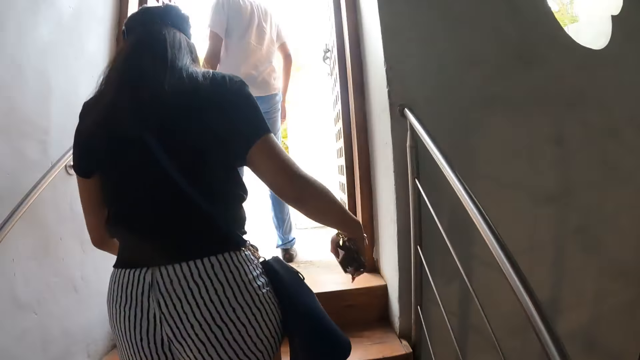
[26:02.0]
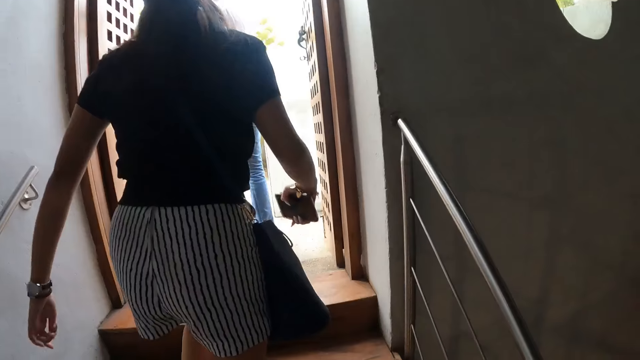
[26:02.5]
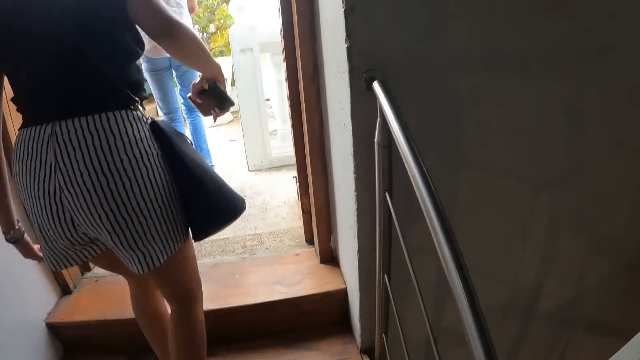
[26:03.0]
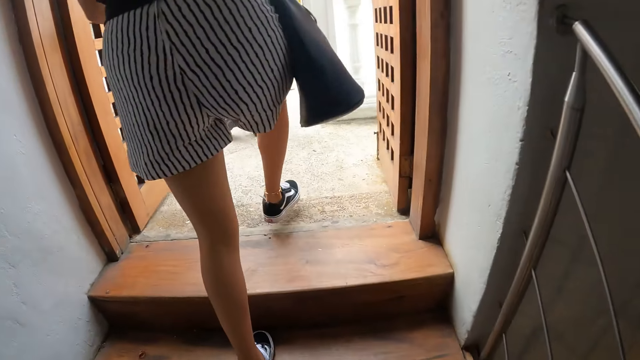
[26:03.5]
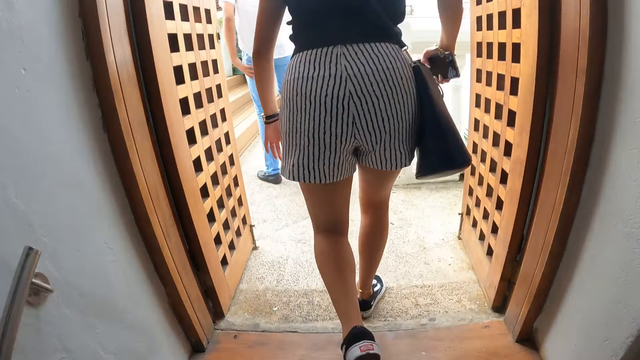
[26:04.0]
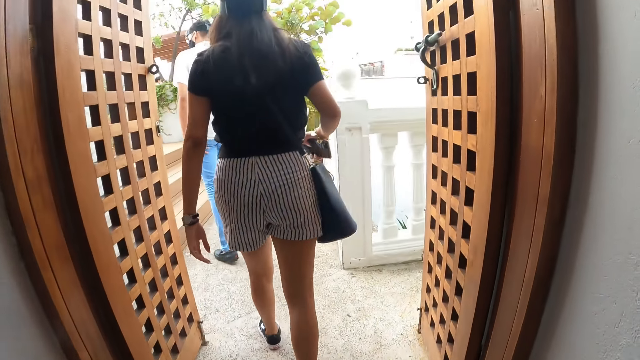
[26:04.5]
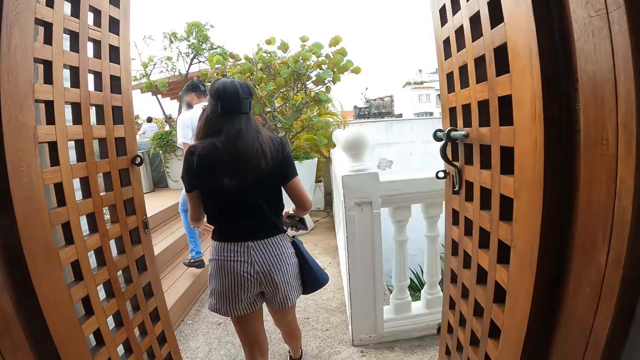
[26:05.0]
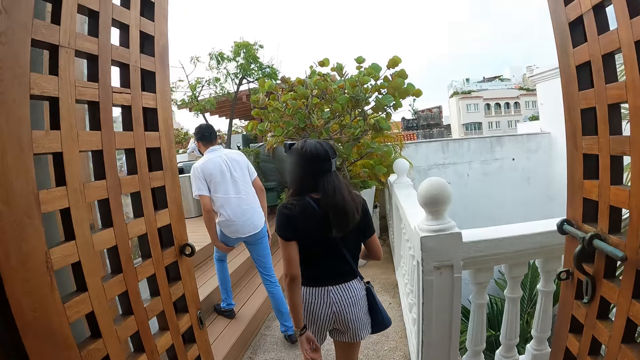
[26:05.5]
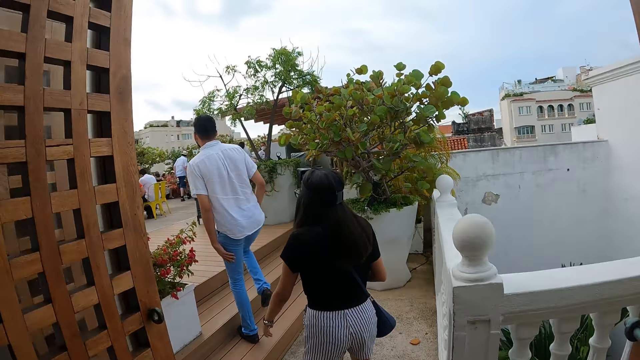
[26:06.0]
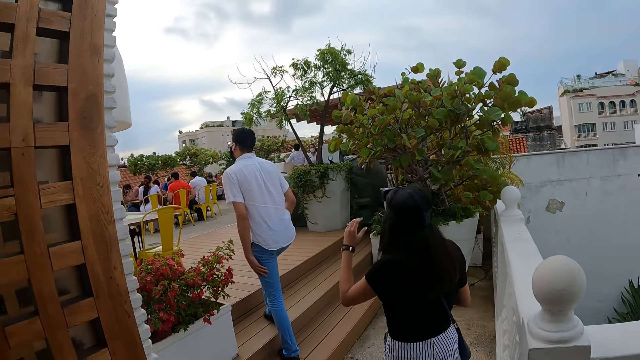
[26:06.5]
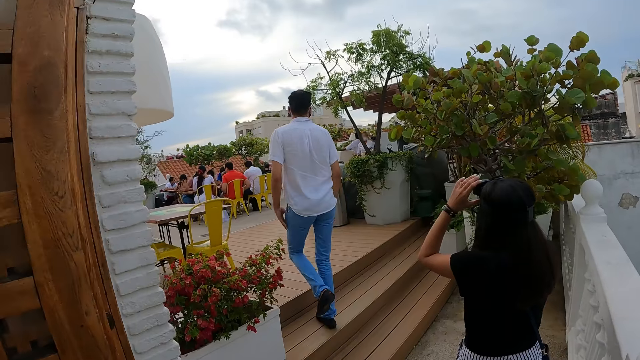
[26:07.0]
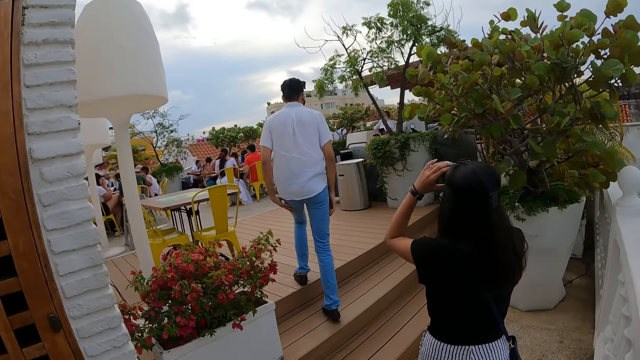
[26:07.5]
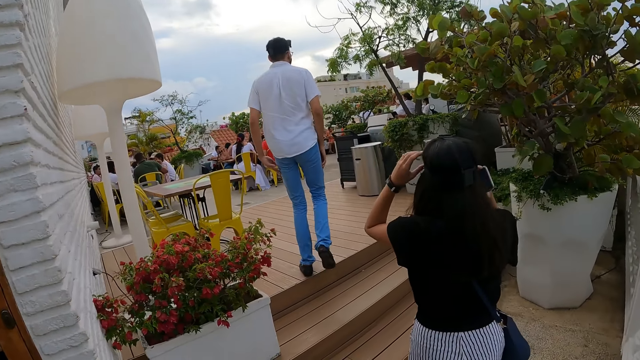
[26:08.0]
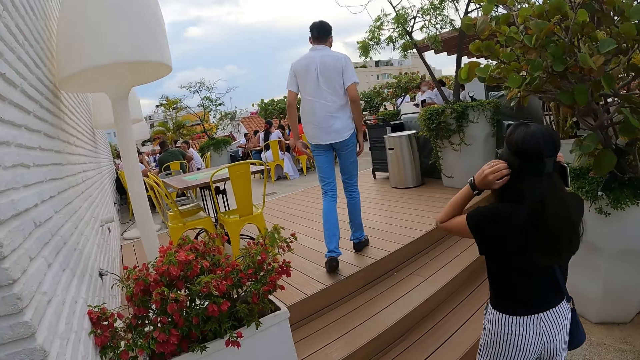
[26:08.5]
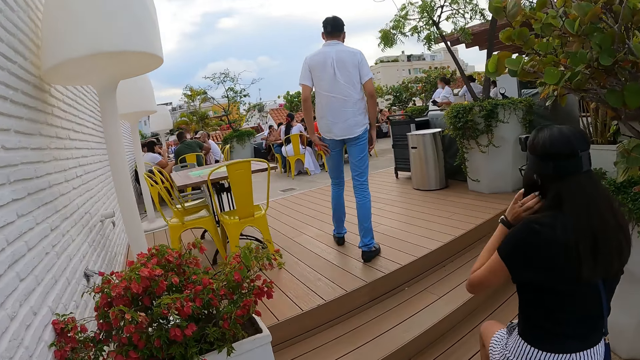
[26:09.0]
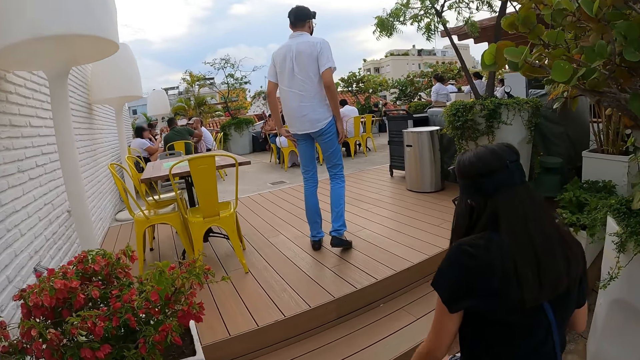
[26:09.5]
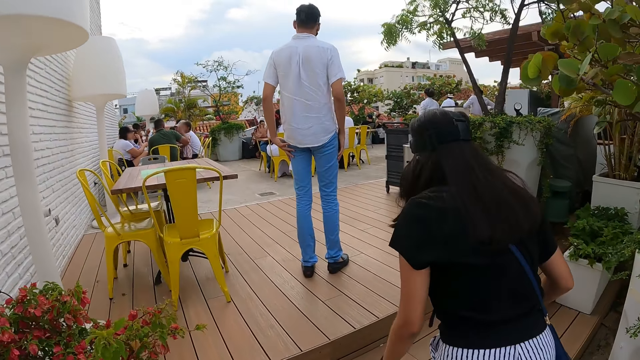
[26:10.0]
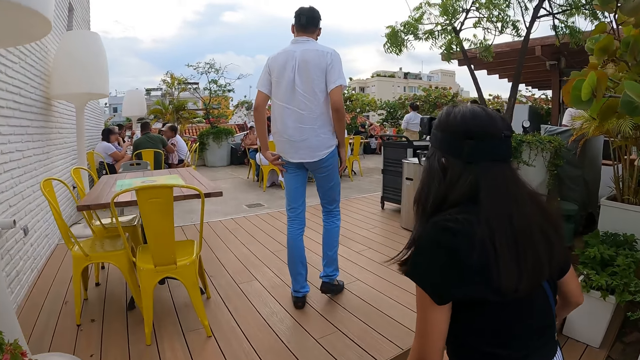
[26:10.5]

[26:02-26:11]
The camera wearer walks on the rooftop. A woman touches the camera on her head with her left hand. The woman touches her hair with both hands.

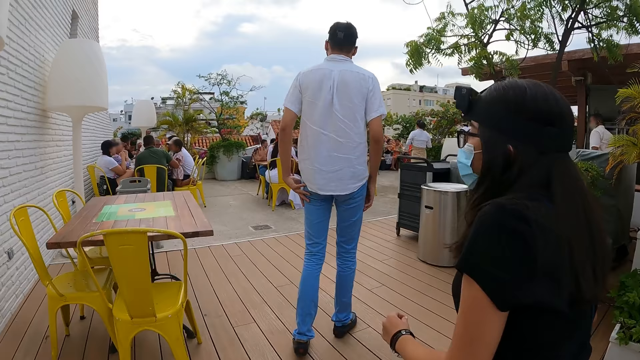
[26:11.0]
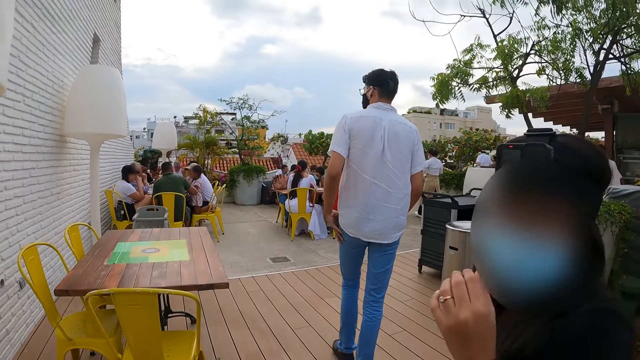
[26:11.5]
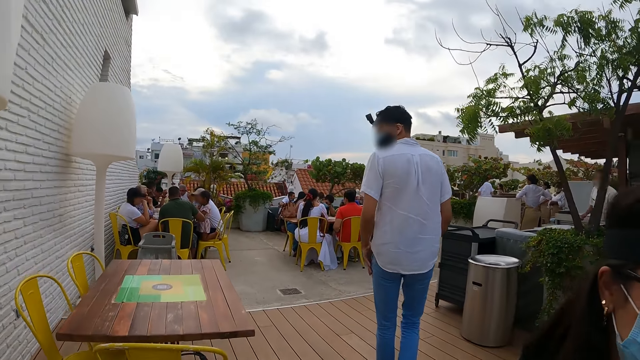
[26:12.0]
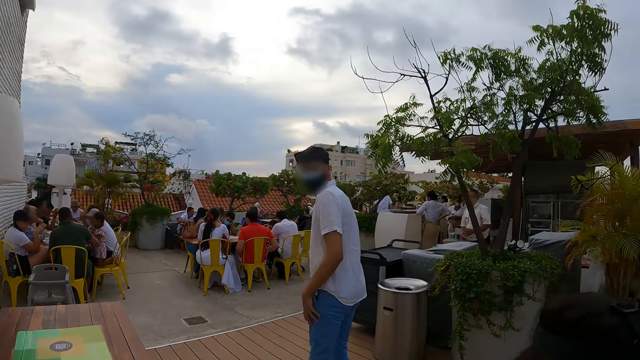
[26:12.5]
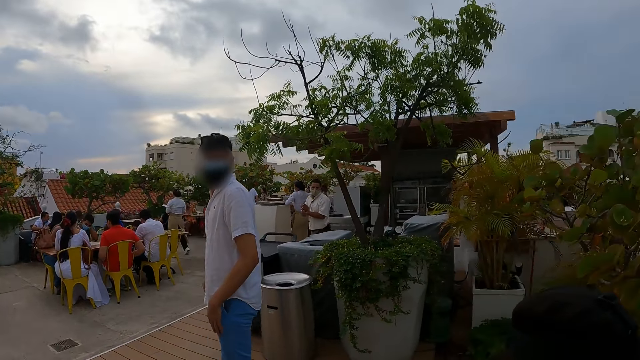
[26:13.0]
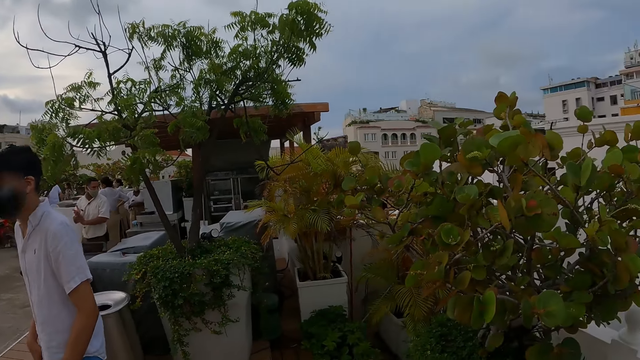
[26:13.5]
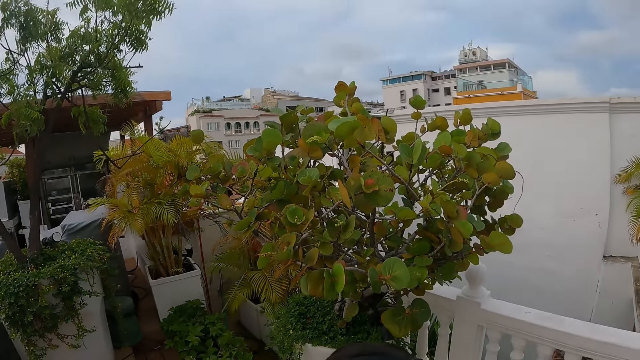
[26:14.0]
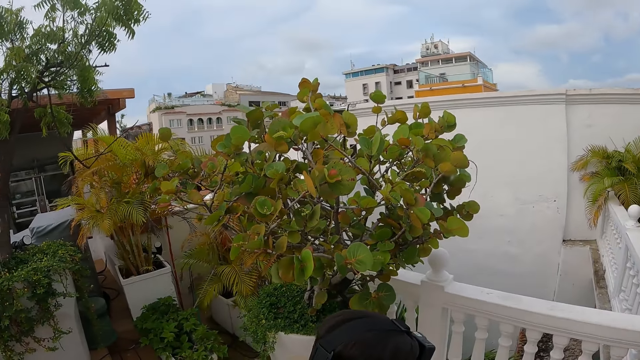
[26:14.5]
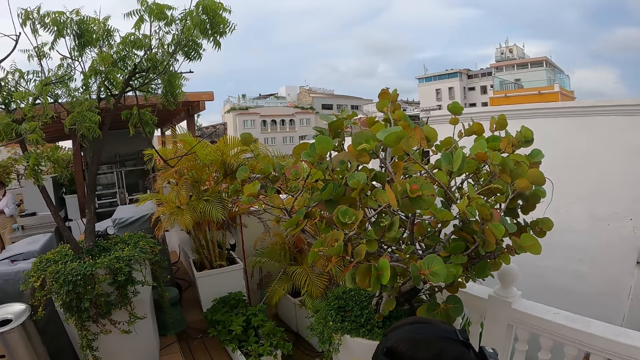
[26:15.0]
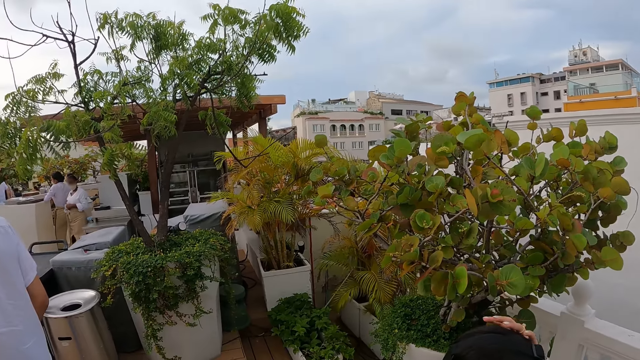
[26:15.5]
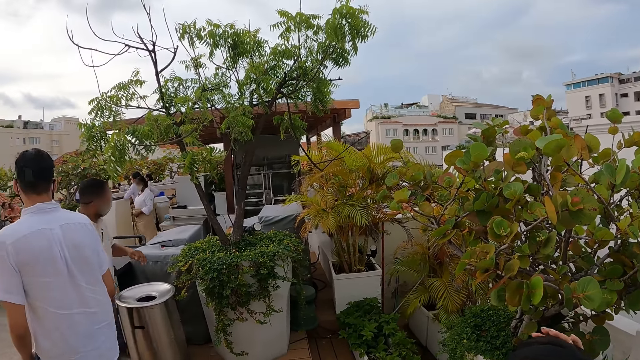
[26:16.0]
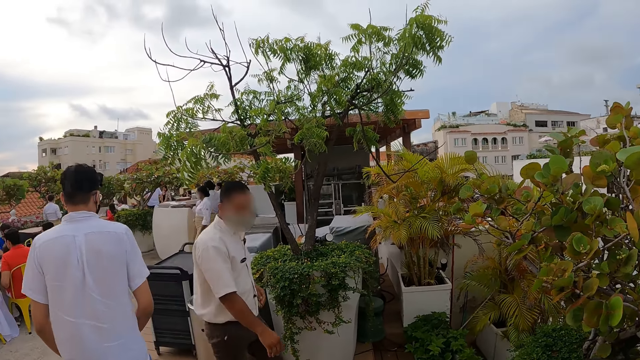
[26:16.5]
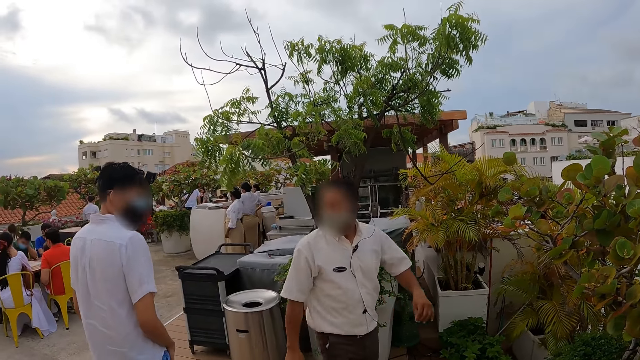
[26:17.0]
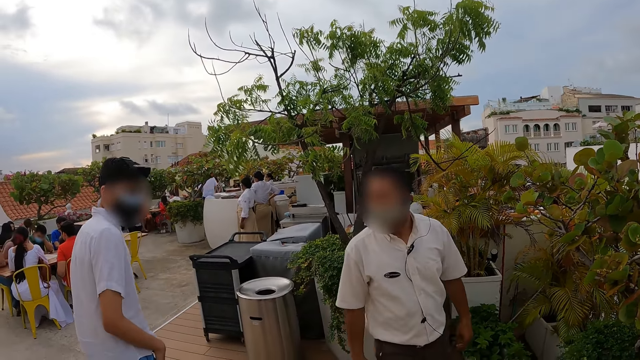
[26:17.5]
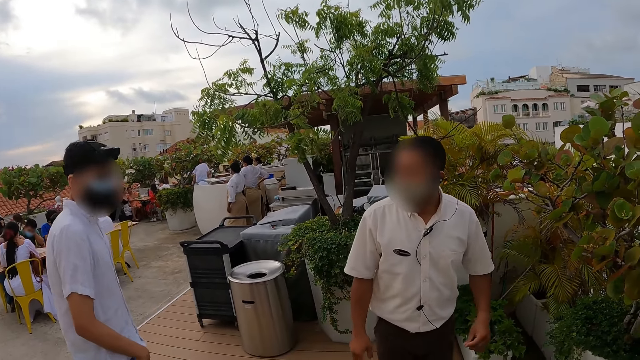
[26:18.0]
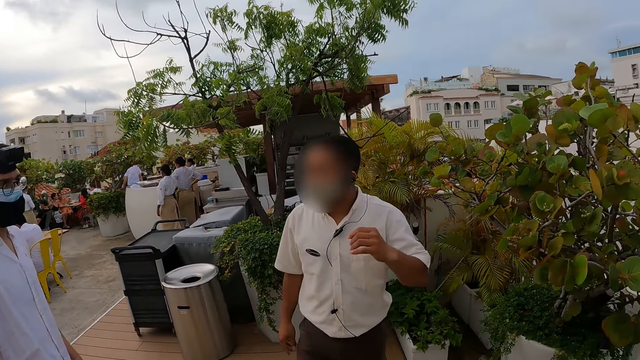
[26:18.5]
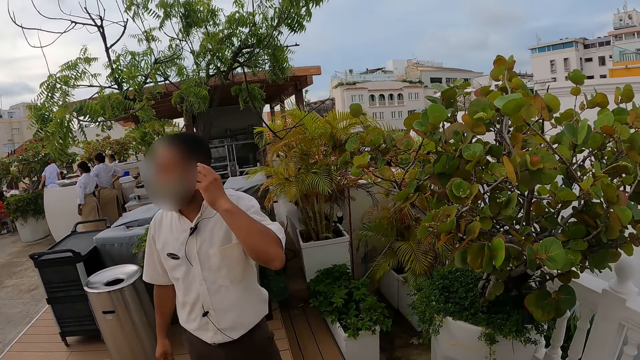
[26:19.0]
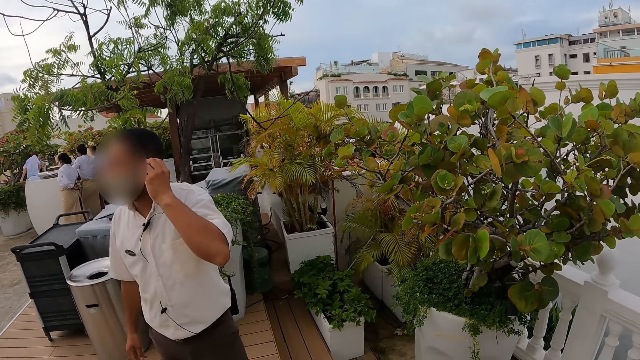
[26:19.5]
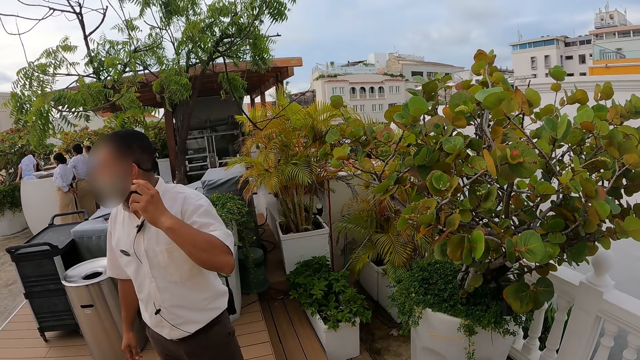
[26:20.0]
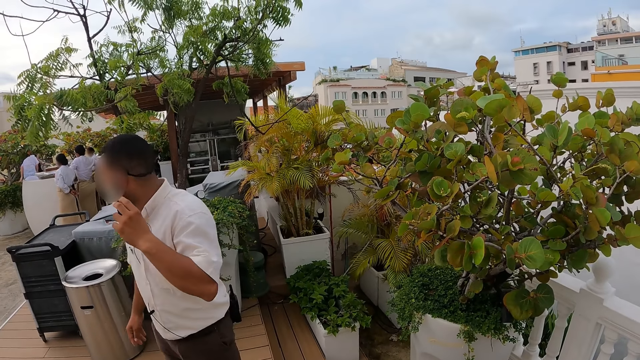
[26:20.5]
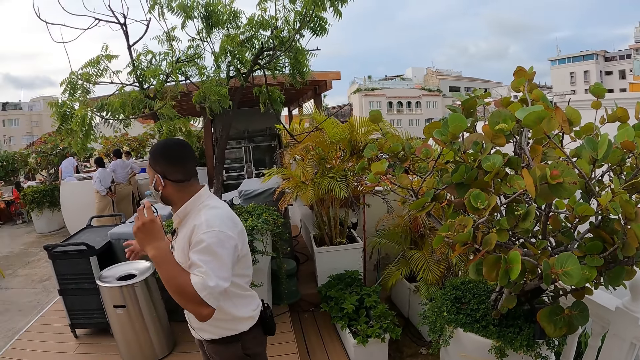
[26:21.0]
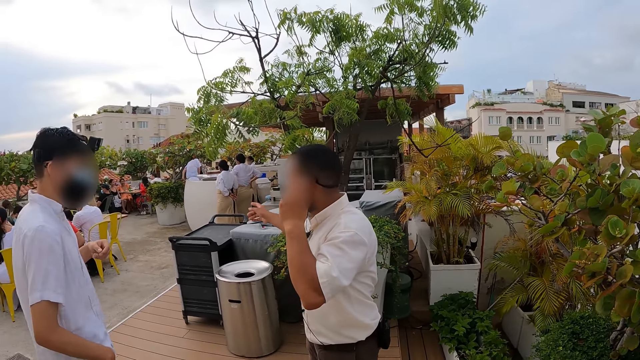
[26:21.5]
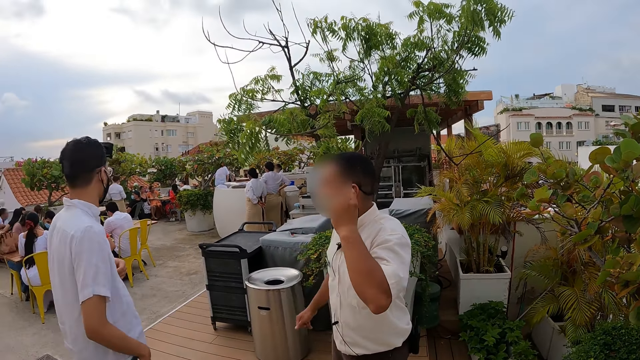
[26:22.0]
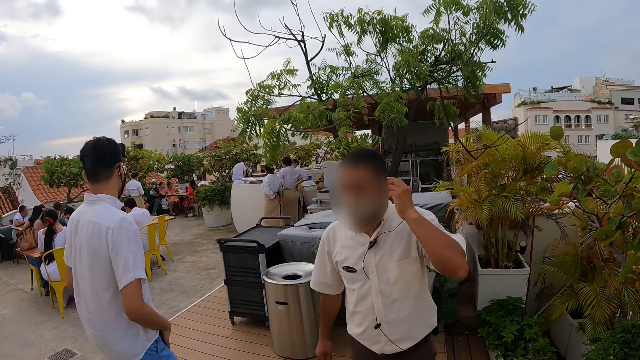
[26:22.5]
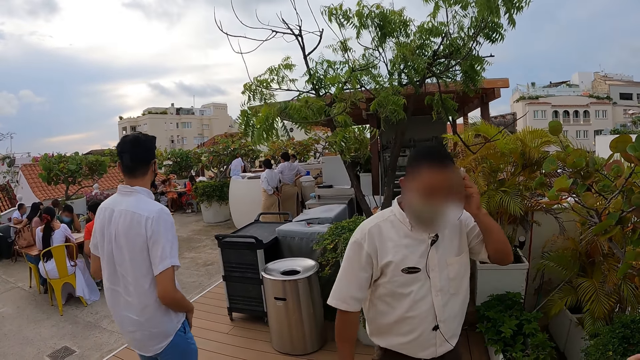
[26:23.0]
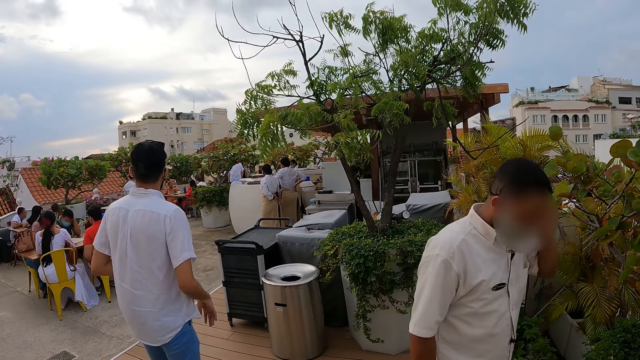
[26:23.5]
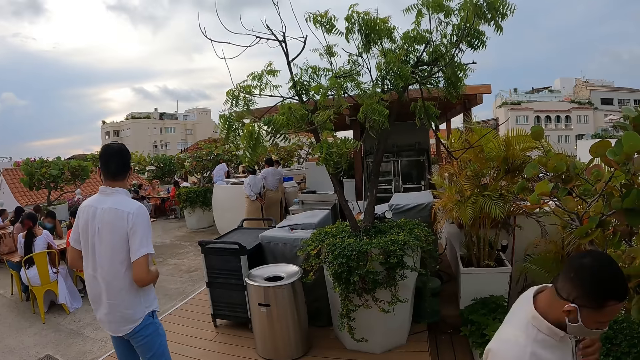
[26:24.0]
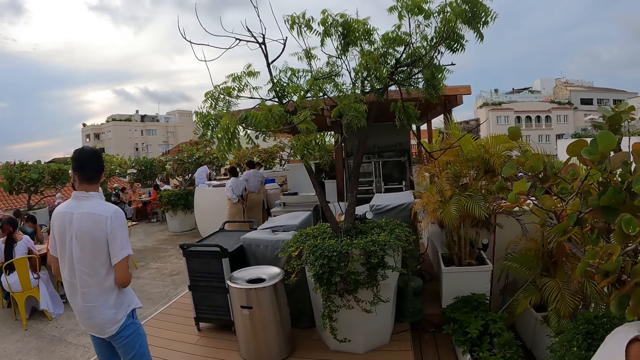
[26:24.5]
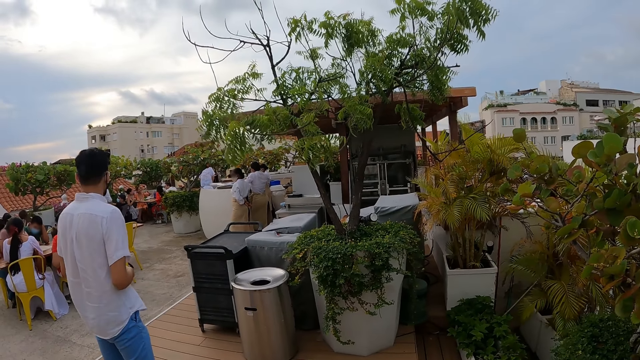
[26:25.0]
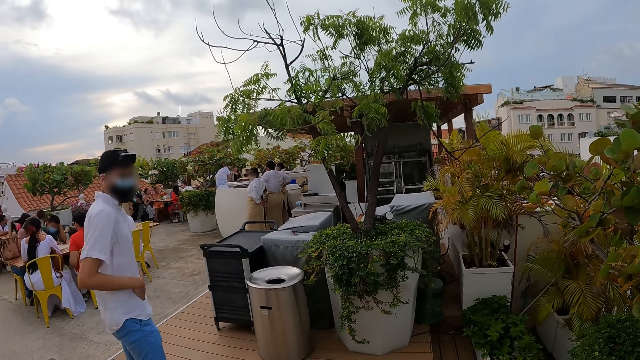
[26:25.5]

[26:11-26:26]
A woman touches the nose mask on her face with her left hand. A lady interacts with the camera wearer. The woman touches her hair with her left hand. A man converses with another man. The other man pulls an earpiece from his ear with his left hand. The other man puts the earpiece in his ear with his left hand. The camera wearer looks around.
